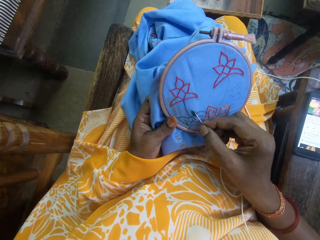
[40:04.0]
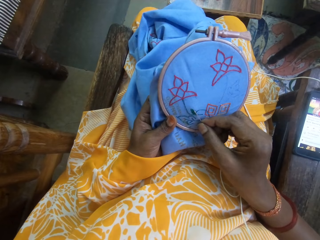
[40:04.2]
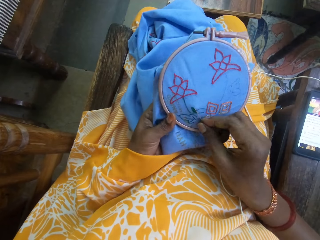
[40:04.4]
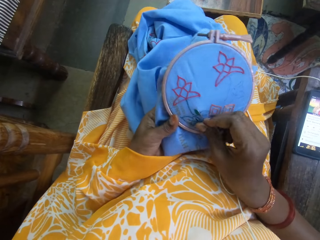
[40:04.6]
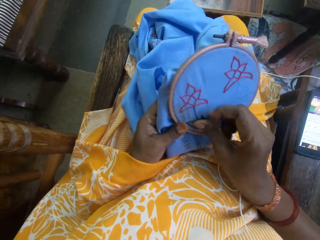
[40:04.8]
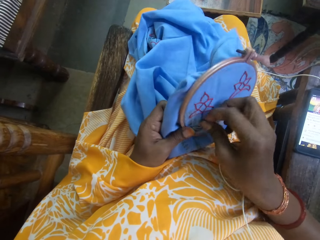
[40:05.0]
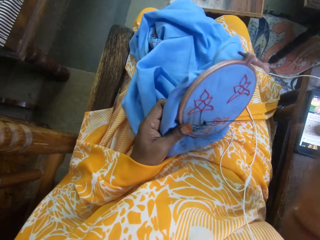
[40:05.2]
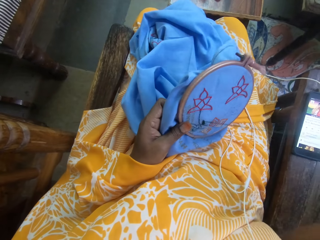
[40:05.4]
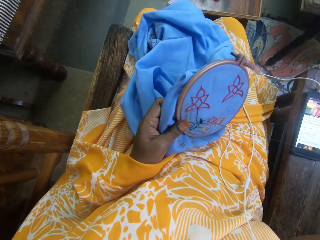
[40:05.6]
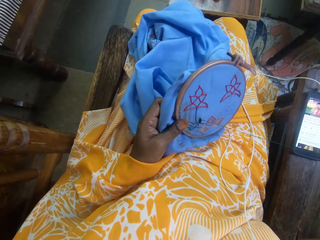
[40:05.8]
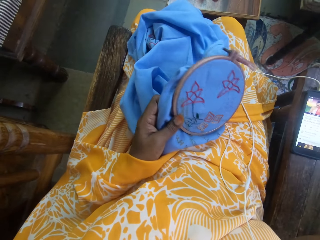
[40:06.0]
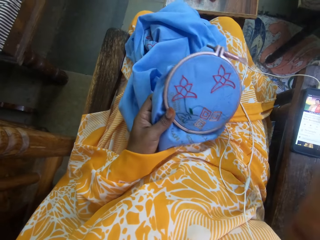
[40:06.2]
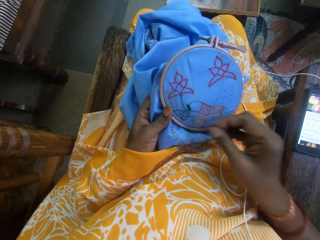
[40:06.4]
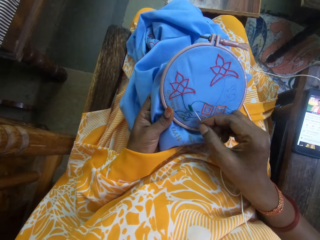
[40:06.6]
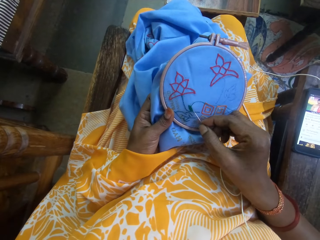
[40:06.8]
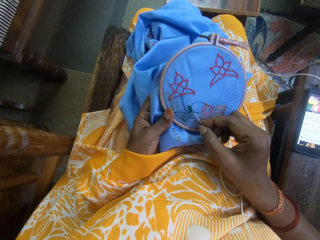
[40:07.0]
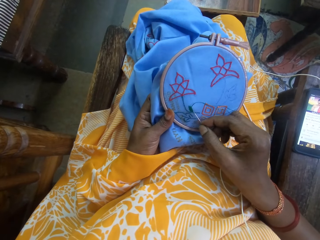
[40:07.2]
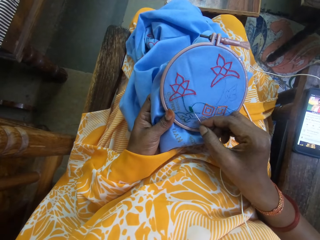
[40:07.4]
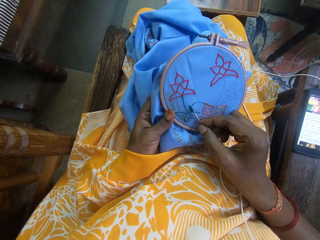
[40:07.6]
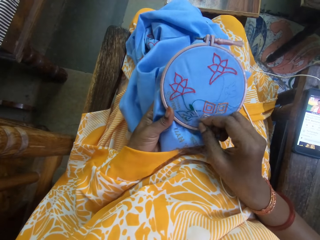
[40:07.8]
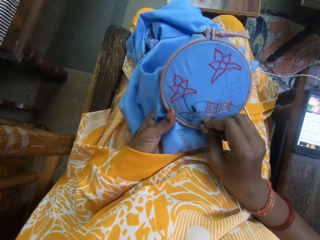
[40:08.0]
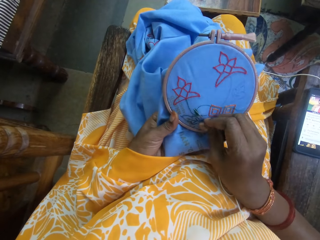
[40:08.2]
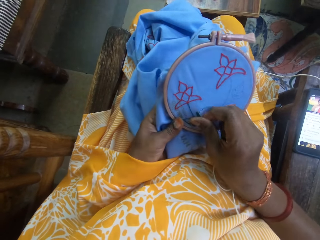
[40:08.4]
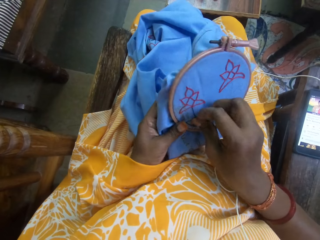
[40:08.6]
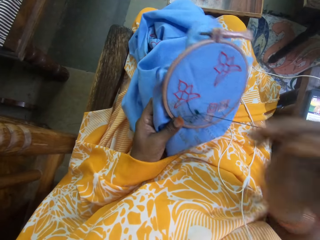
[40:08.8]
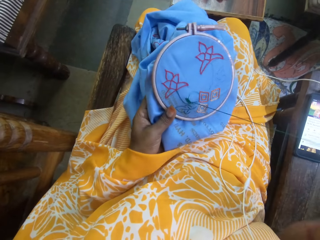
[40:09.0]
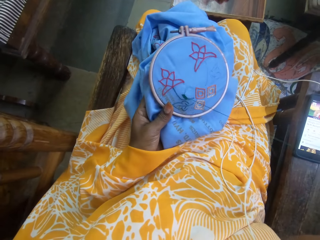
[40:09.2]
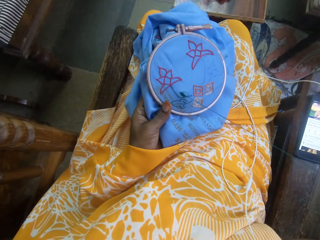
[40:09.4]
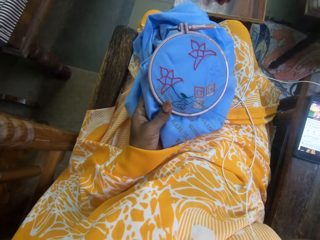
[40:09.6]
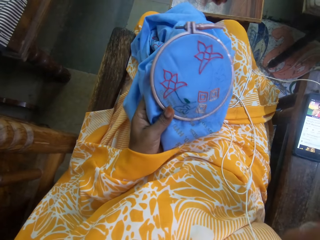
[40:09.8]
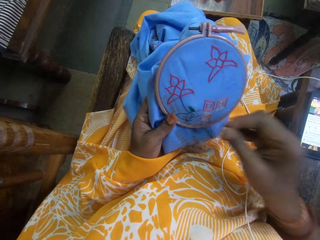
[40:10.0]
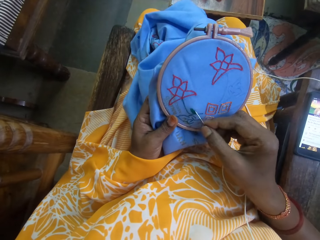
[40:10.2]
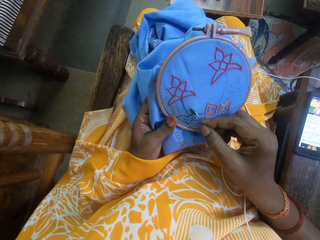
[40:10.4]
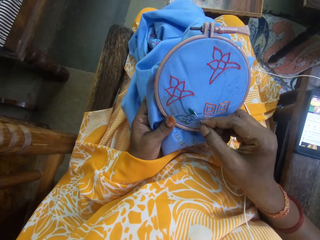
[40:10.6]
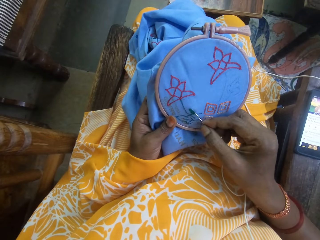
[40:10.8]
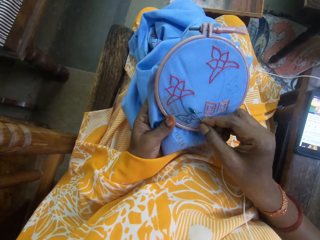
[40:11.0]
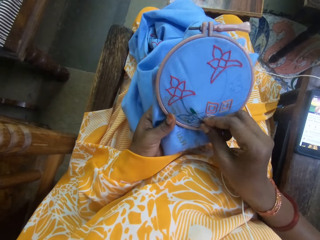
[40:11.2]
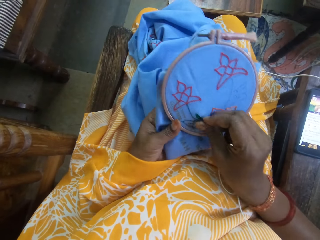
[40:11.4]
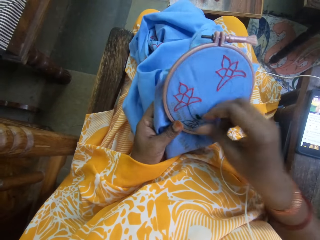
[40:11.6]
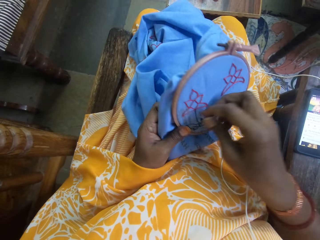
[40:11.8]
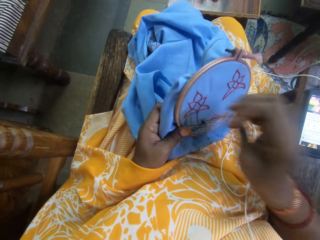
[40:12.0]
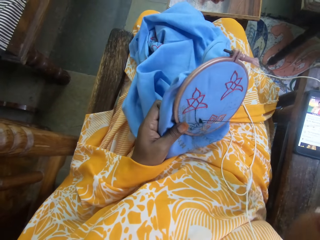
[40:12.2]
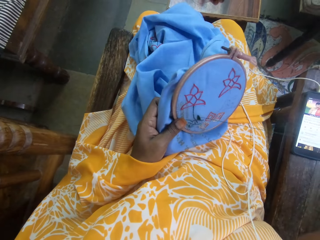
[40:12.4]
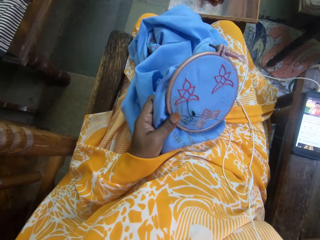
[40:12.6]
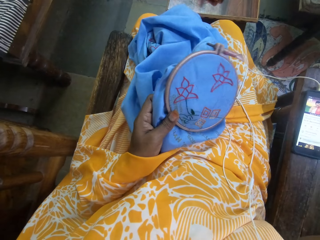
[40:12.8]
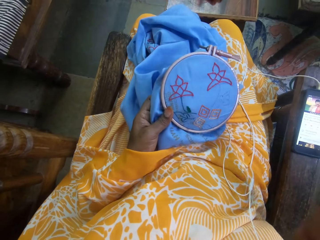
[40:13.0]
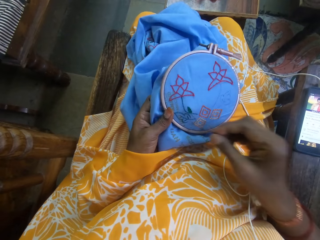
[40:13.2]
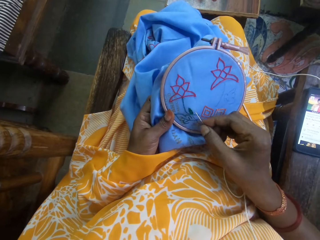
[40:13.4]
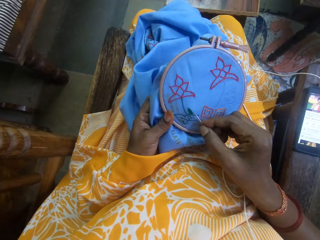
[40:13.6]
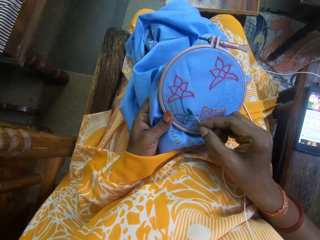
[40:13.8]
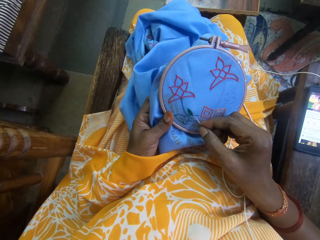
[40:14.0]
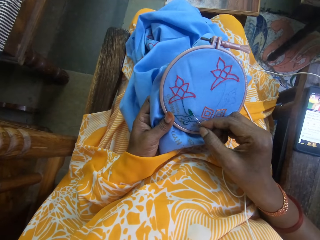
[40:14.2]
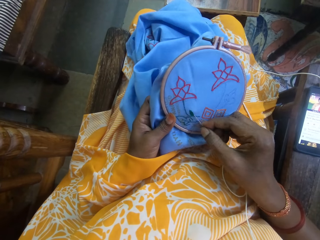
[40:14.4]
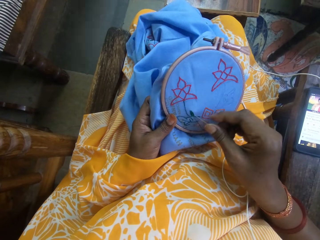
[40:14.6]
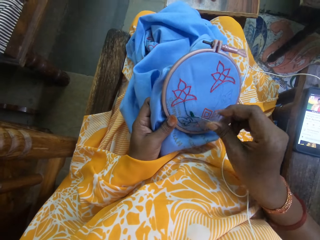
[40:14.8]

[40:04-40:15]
The camera wearer sews a knitting pad using an awl and a string. They pull the string through the knitting pad. They sew the knitting pad using the awl and the string. They pull the string through the knitting pad. They sew the knitting pad using the awl and the string. They pull the string through the knitting pad.

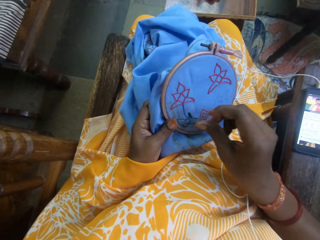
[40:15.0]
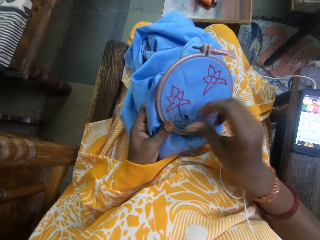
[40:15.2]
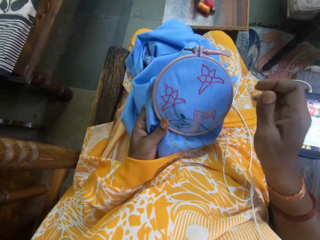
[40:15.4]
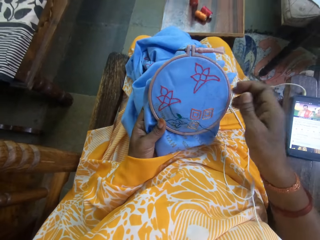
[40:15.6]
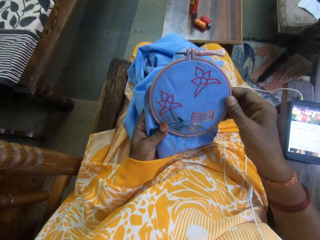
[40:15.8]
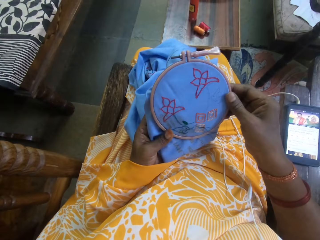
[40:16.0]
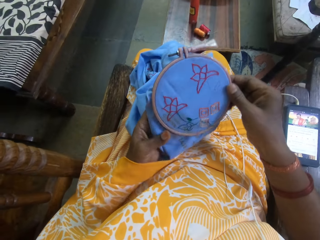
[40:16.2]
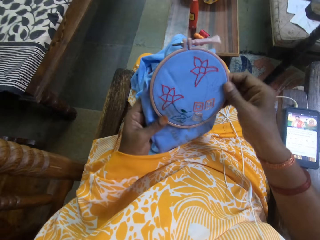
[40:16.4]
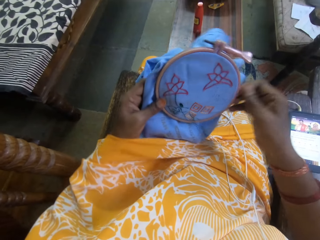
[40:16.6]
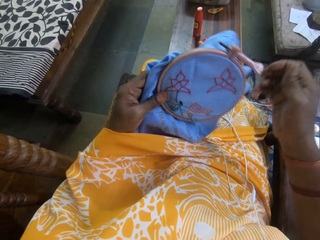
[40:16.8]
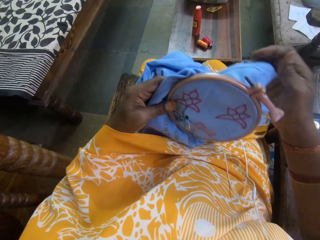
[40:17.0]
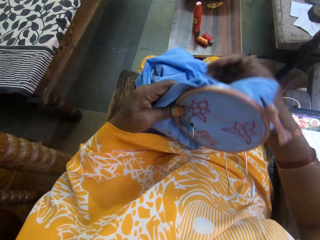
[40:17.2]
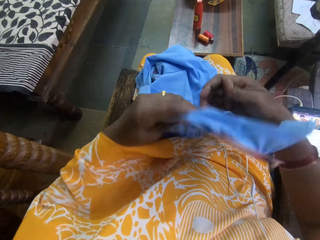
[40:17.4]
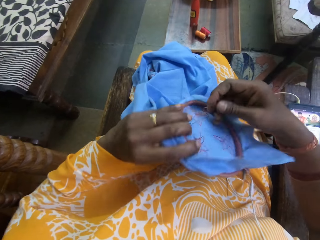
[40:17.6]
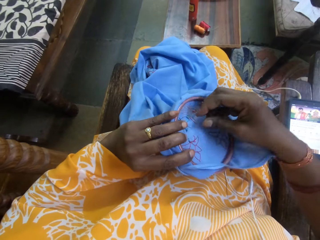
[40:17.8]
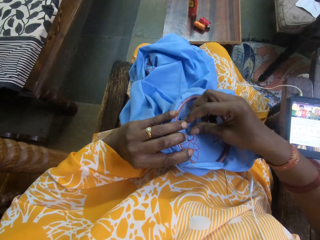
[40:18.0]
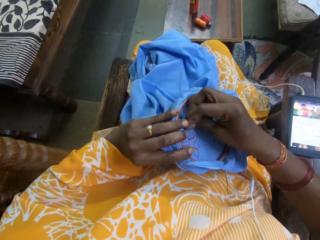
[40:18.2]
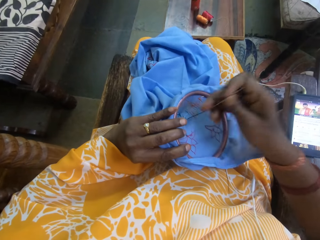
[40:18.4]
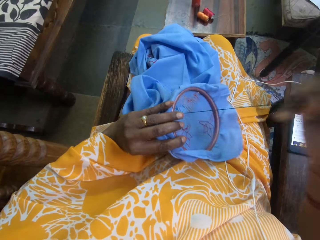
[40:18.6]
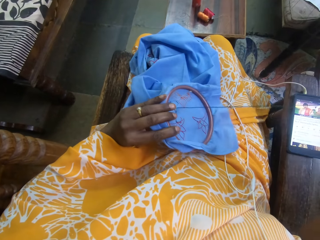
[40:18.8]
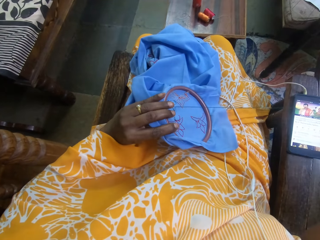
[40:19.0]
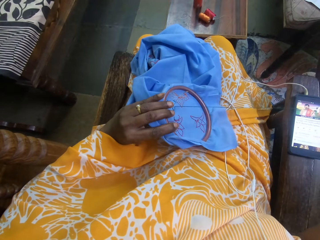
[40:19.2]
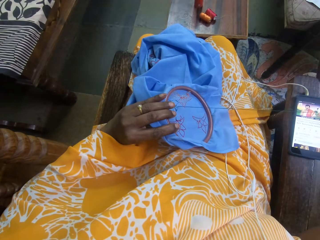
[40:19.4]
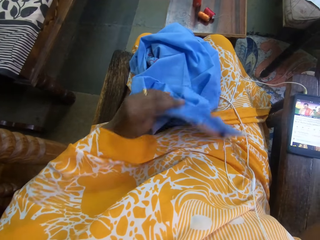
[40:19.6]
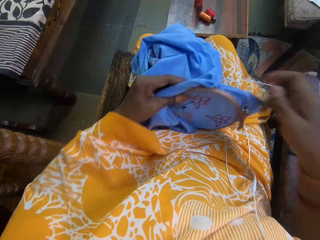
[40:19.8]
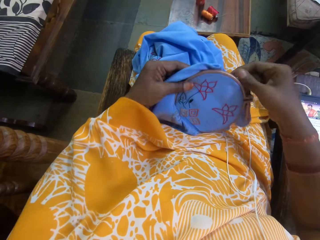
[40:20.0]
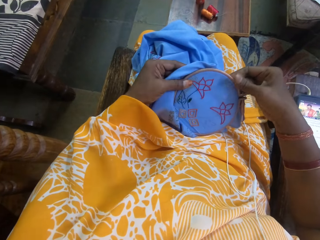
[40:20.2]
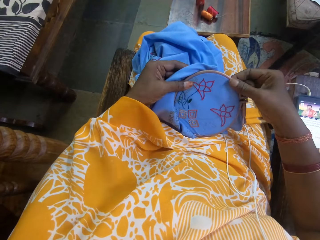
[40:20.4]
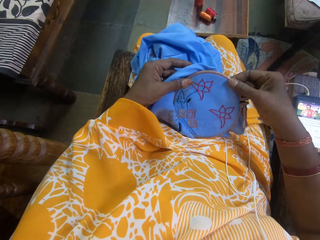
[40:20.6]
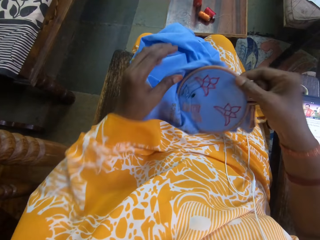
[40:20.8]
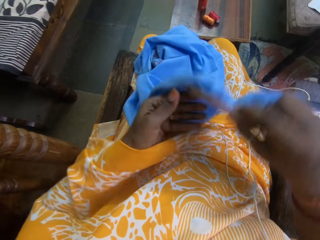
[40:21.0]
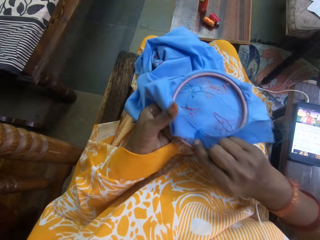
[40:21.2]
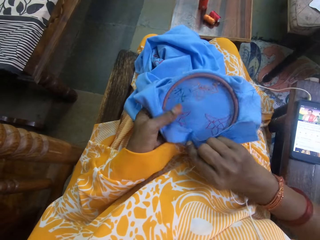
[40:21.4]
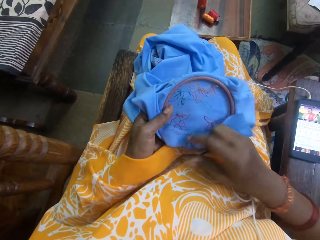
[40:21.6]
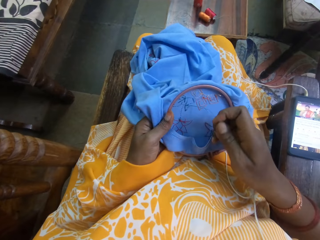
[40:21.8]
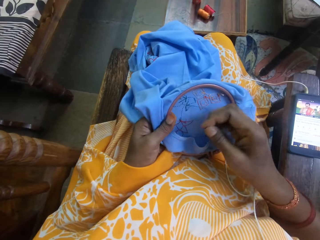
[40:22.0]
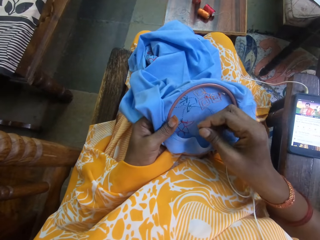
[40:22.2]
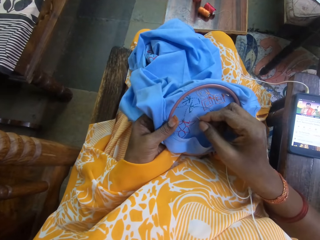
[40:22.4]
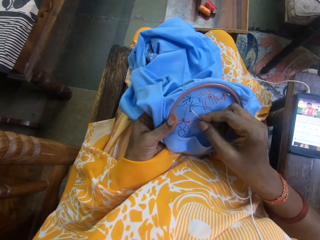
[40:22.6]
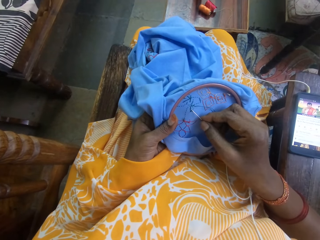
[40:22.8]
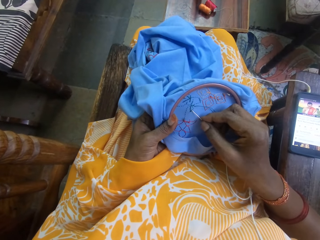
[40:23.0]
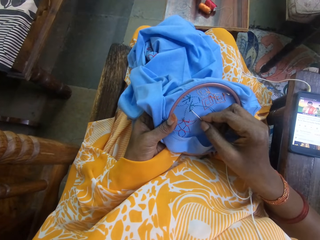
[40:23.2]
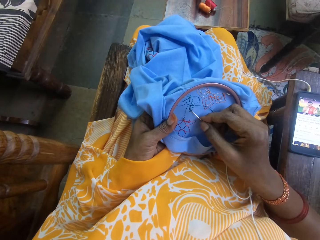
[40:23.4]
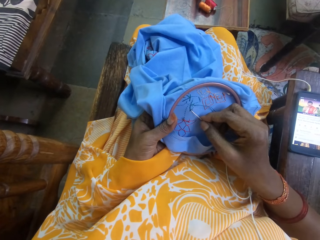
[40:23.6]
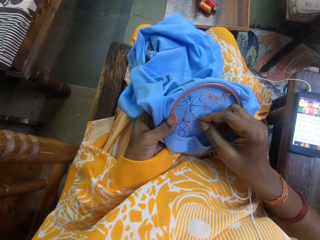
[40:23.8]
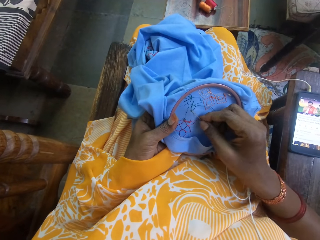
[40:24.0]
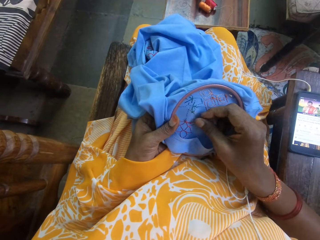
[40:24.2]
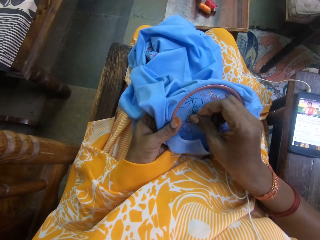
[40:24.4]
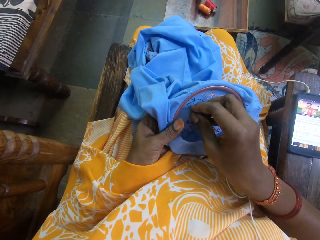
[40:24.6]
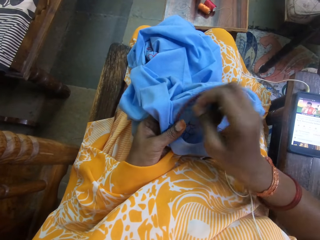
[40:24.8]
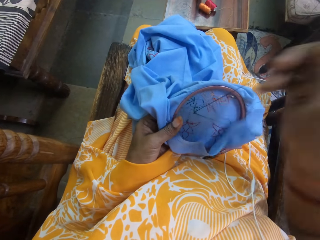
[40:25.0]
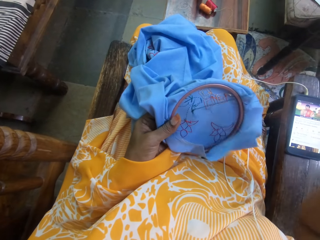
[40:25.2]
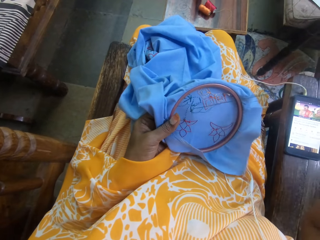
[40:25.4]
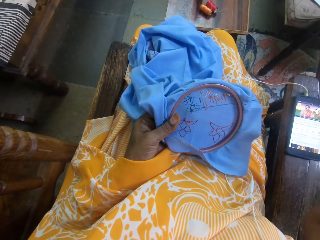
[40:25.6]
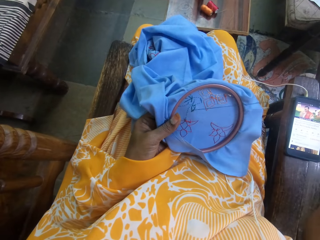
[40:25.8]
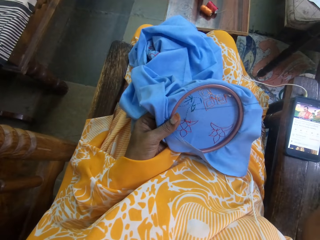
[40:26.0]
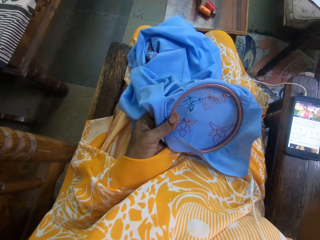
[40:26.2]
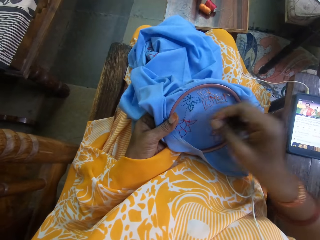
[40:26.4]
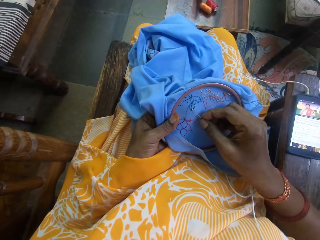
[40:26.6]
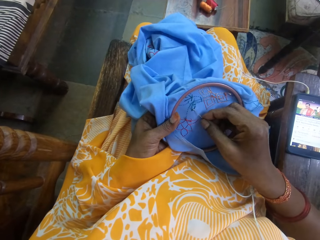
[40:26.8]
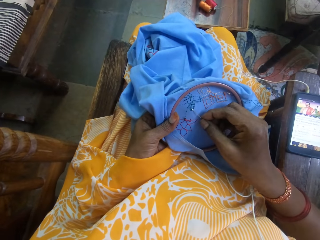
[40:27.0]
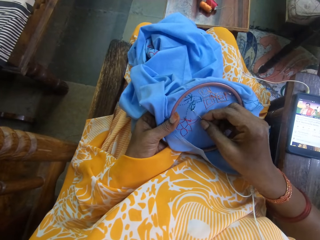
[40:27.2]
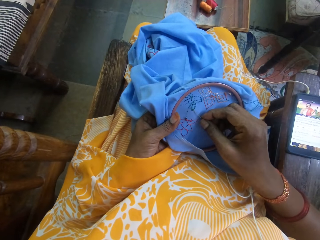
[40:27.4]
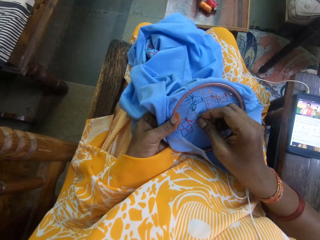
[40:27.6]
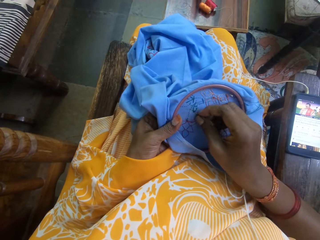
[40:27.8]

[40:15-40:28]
The camera wearer inserts the needle in the knitting pad. She adjusts the embroidery hoop on the fabric with her hands. She turns the knitting pad in her hands. She holds the embroidery hoop on the fabric in her left hand. She sews embroidery designs on the fabric in her left hand with the threaded needle in her right hand. She pulls the string from beneath the knitting pad. She turns the knitting pad. She adjusts the embroidery hoop on the fabric with her hands. She turns the knitting pad again. She holds the embroidery hoop on the fabric in her left hand. She sews embroidery designs on the fabric in her left hand with the threaded needle in her right hand. She pulls the string through the knitting pad.
